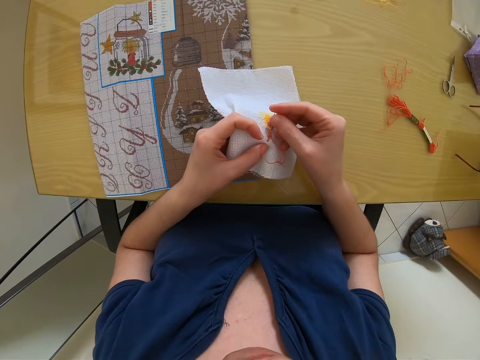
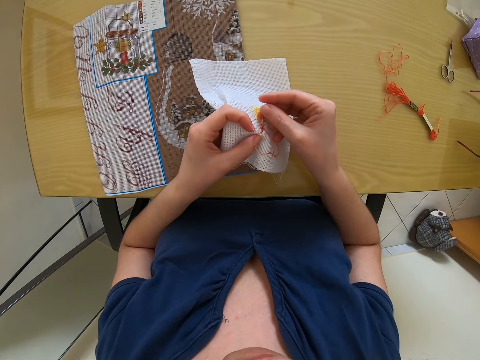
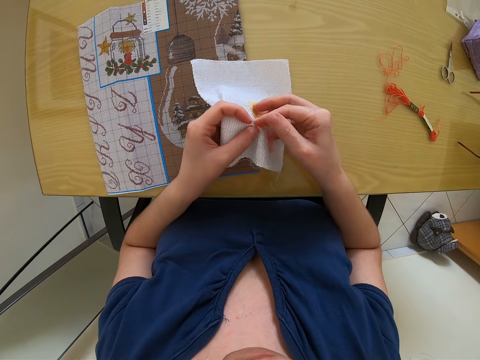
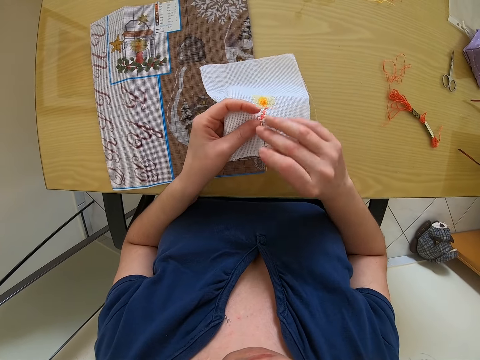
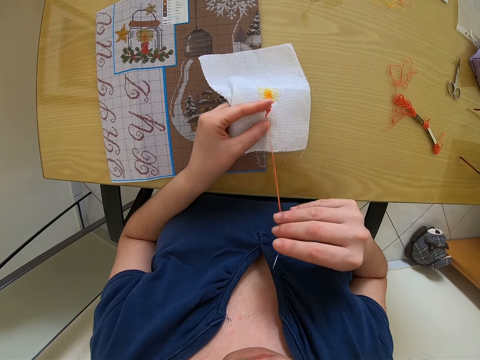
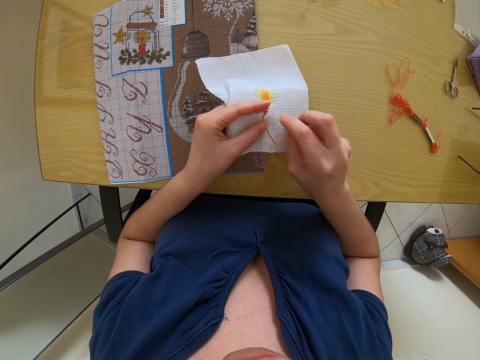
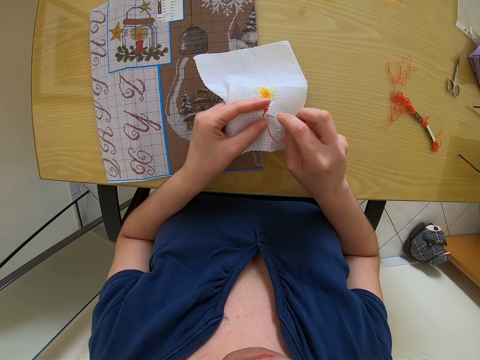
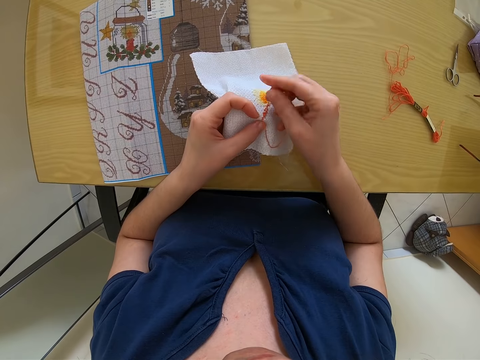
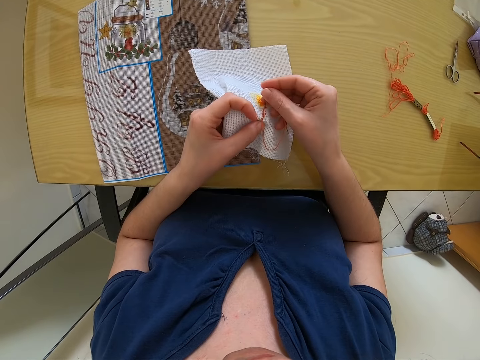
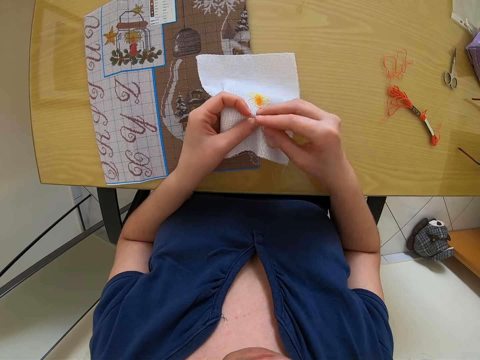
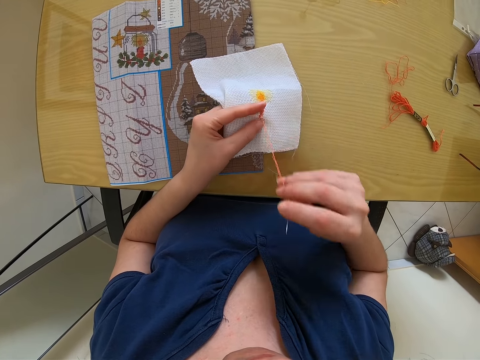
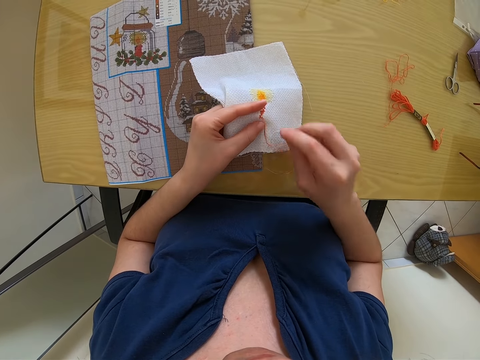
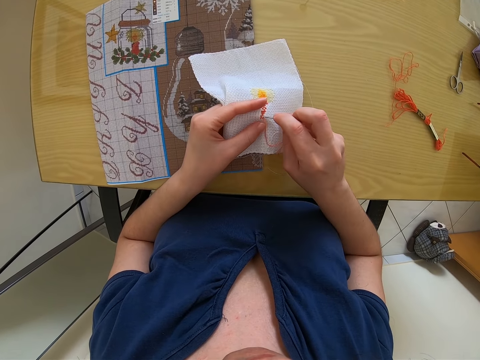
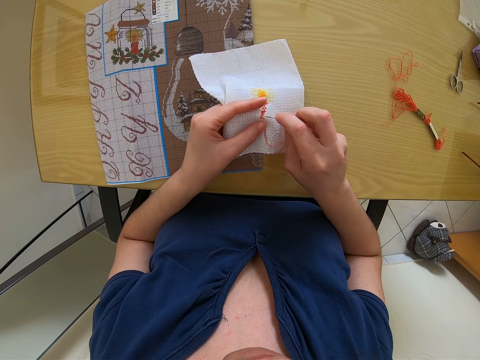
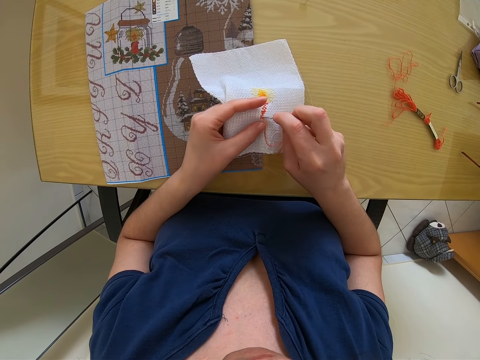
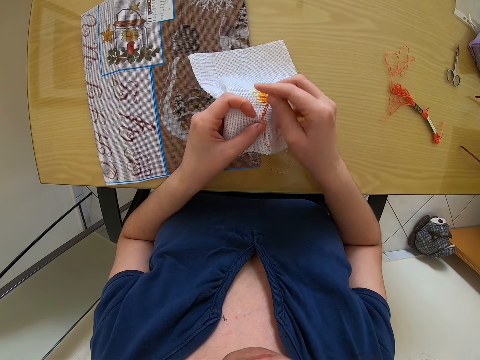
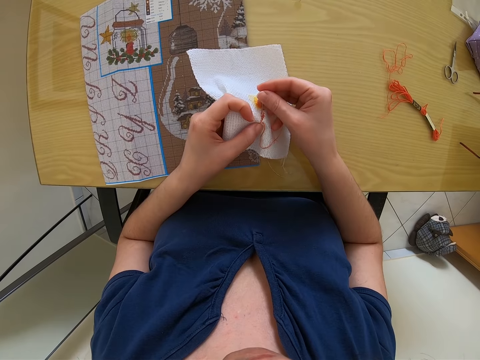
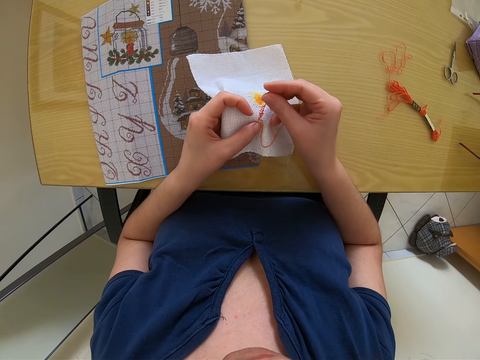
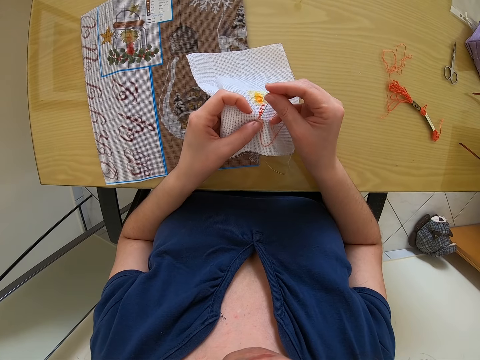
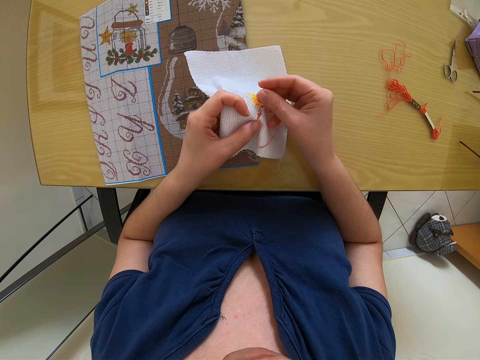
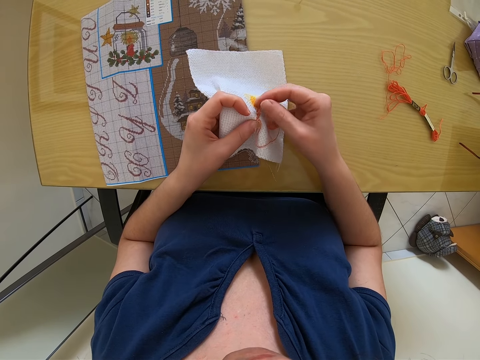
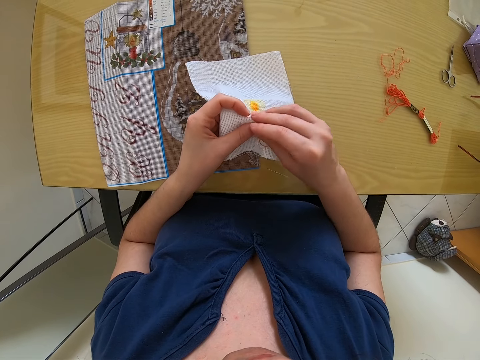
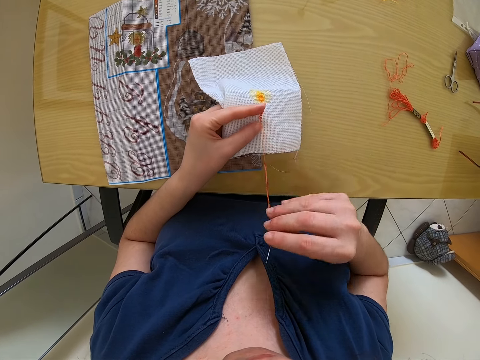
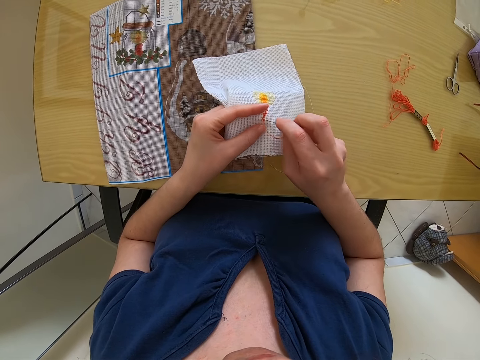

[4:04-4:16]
The camera wearer sews the clothing in his hand with a needle. He sews it again.

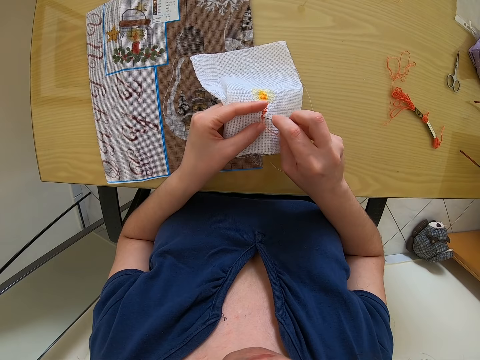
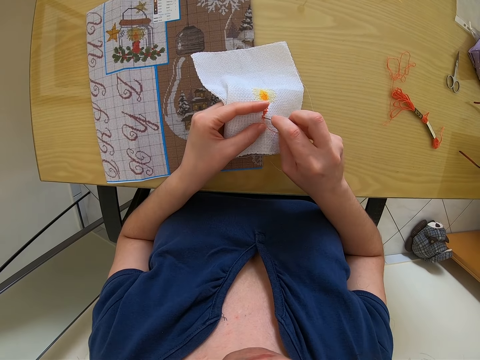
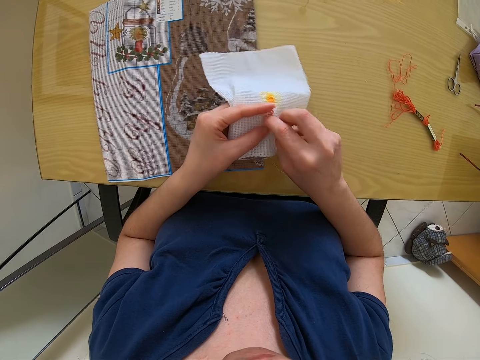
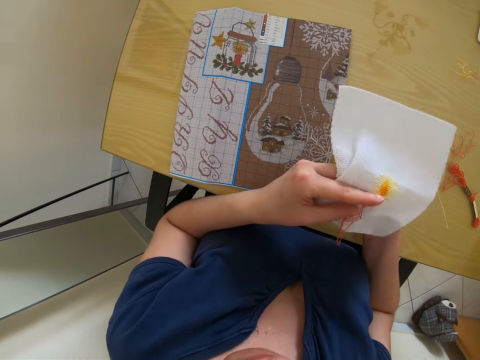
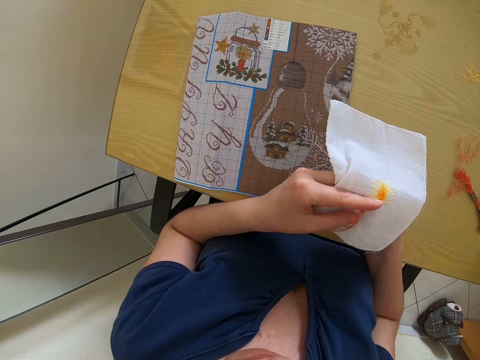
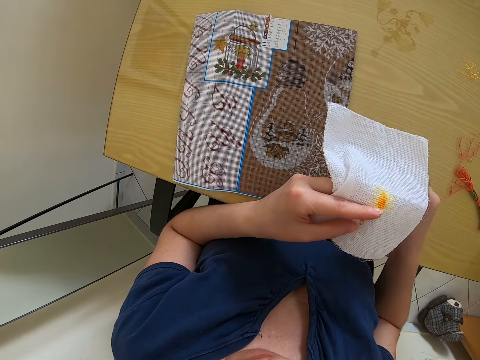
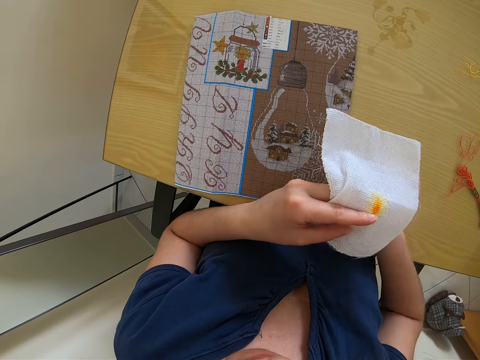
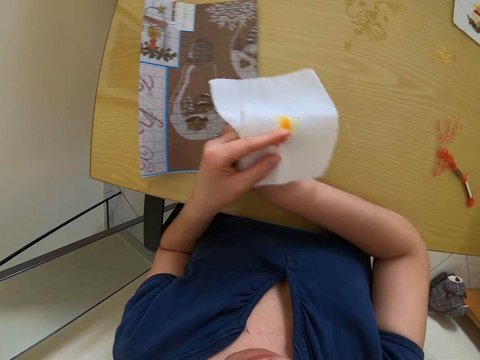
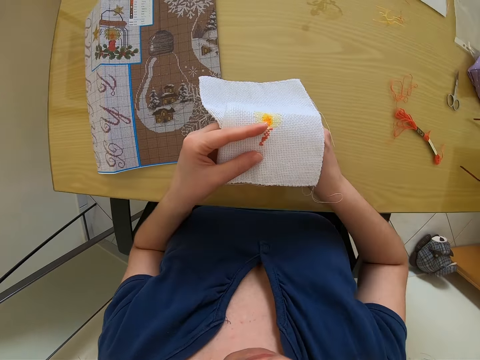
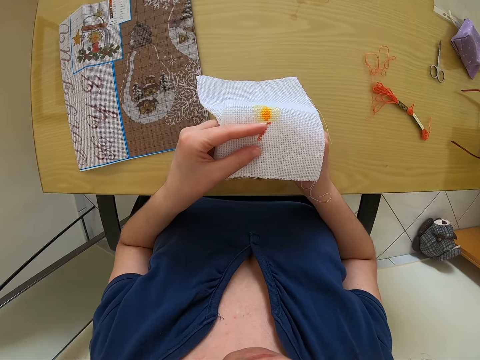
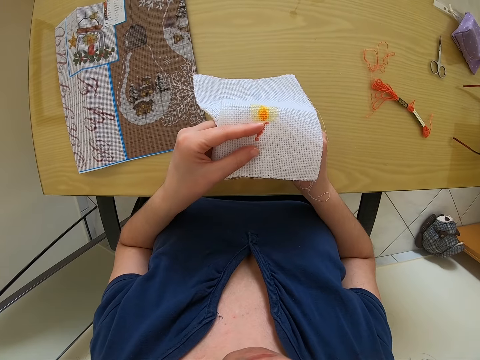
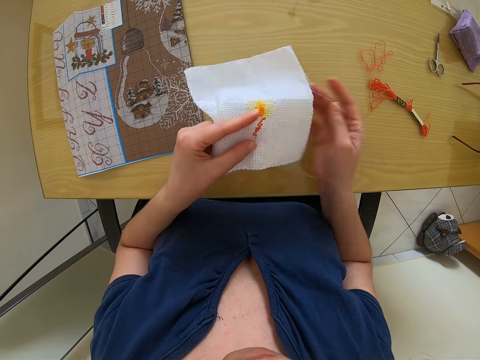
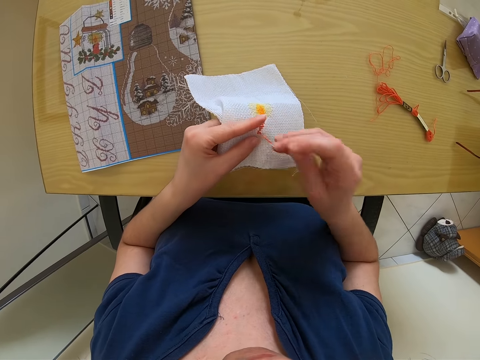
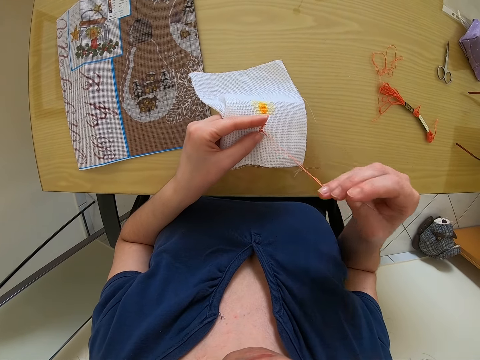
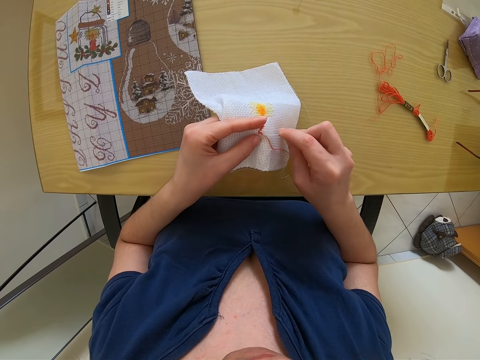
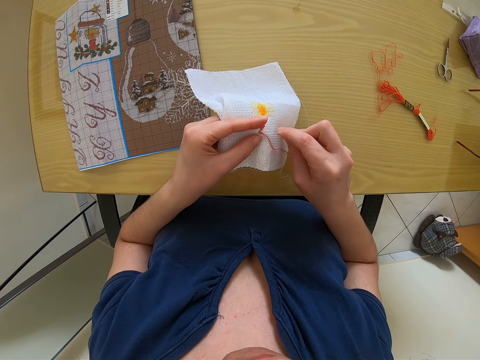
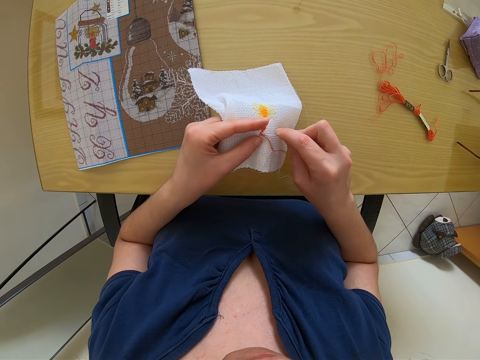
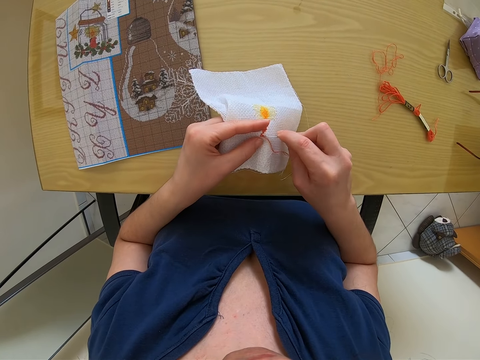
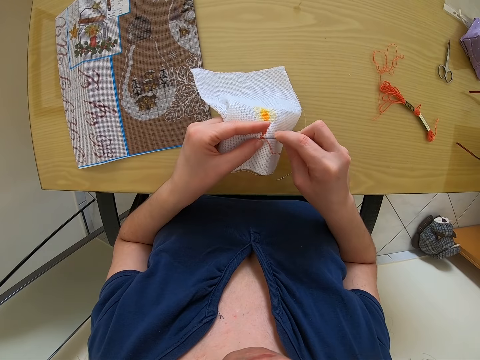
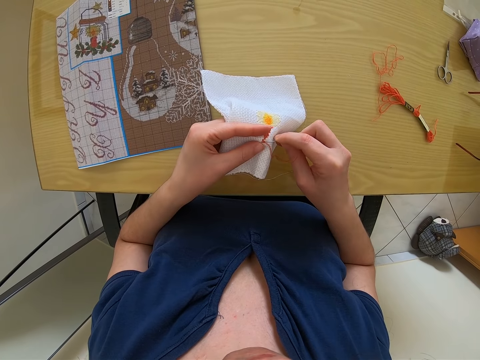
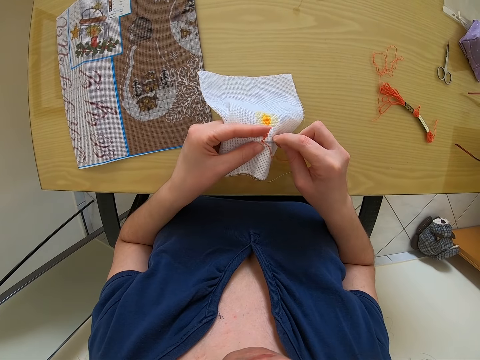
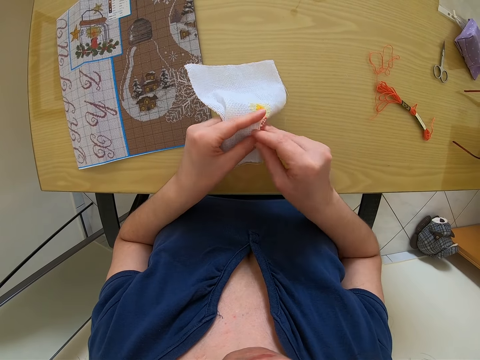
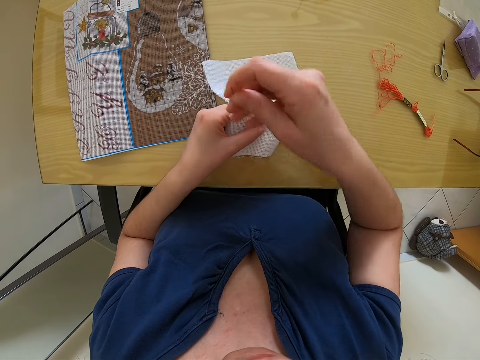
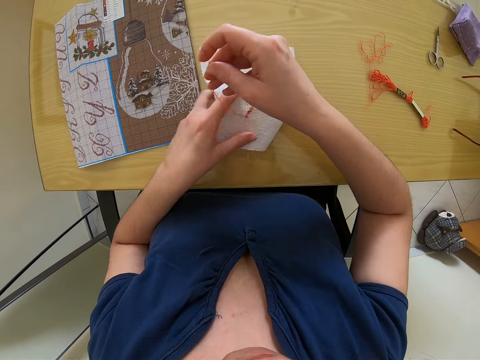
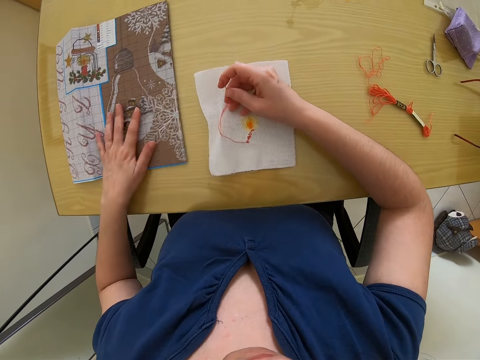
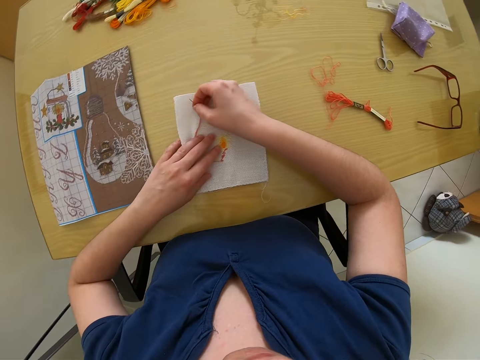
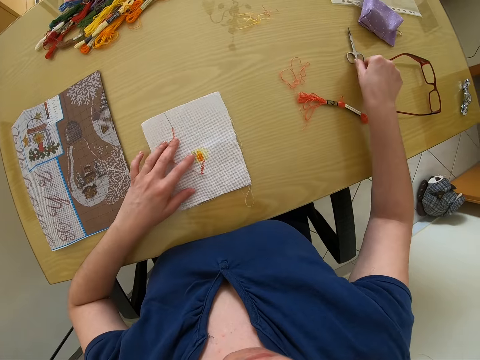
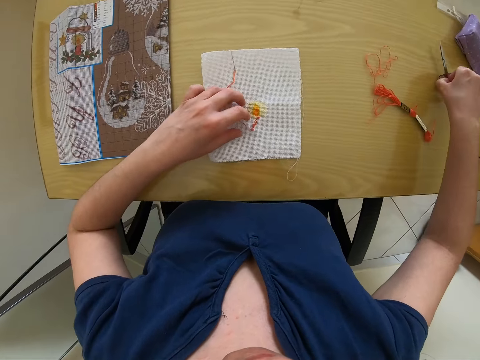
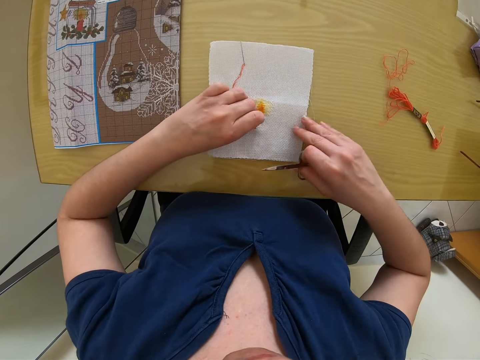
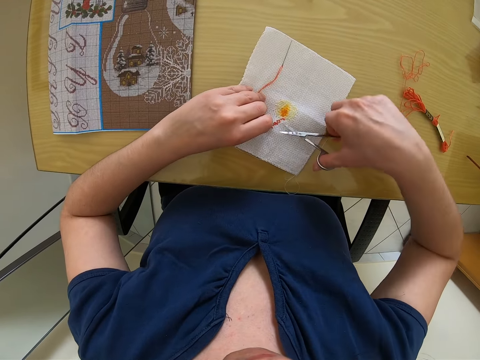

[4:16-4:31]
The camera wearer sews the clothing in their hand with a needle repeatedly. They drop the white fabric on the table with their left hand. They adjust the embroidery design on the table with their left hand. They hold the other clothing on the table with their other hand. They pick up the scissors from the table with their right hand.
